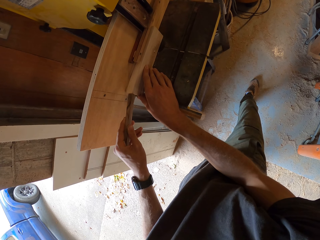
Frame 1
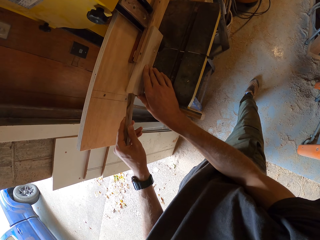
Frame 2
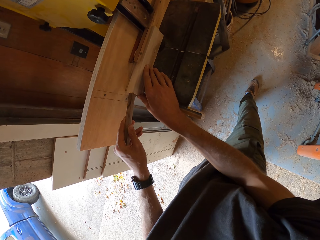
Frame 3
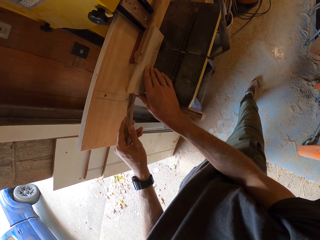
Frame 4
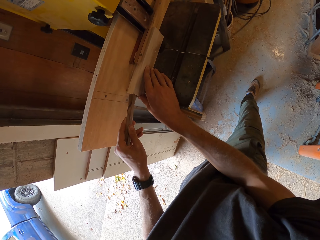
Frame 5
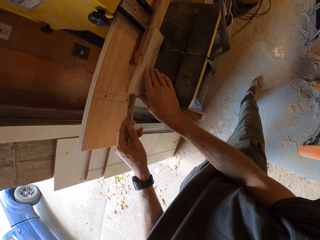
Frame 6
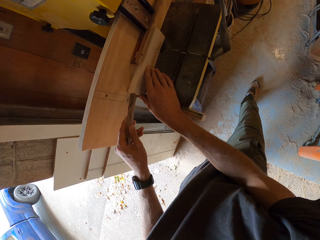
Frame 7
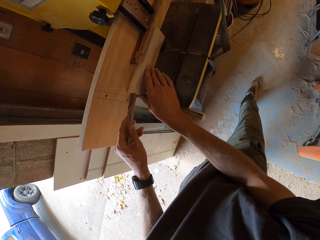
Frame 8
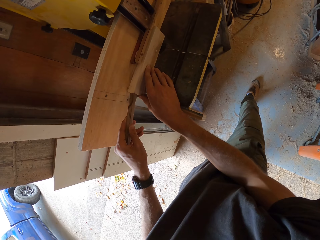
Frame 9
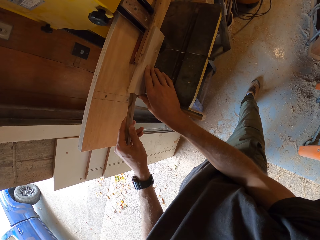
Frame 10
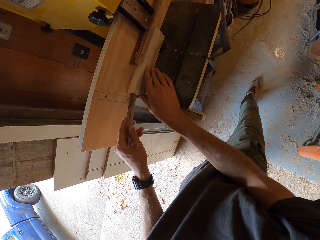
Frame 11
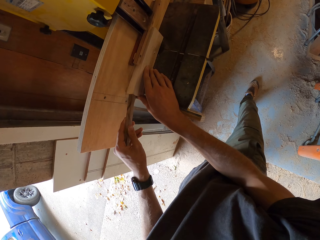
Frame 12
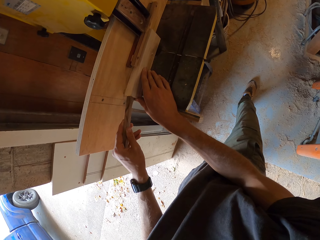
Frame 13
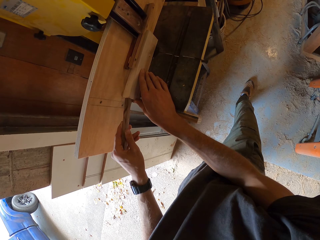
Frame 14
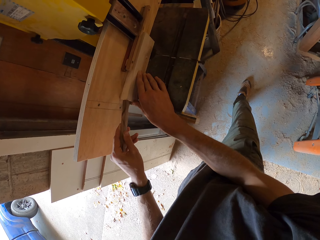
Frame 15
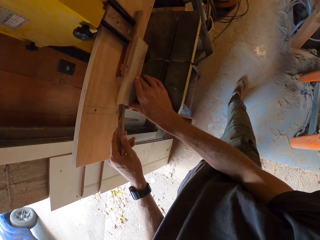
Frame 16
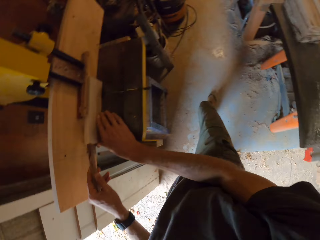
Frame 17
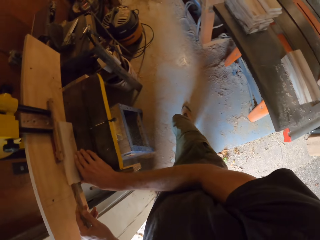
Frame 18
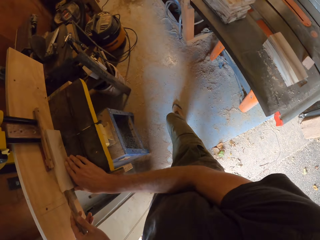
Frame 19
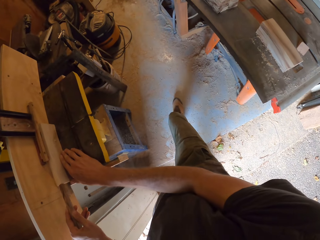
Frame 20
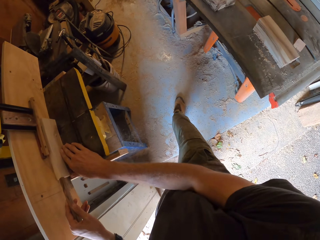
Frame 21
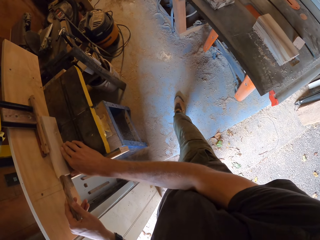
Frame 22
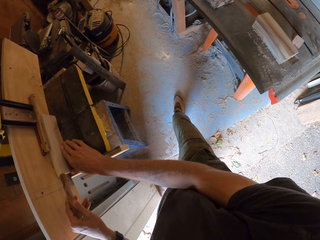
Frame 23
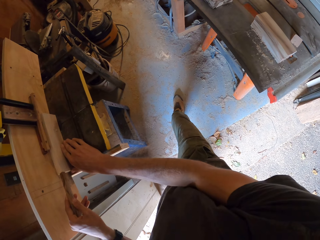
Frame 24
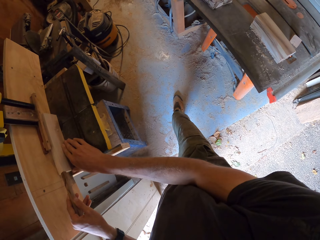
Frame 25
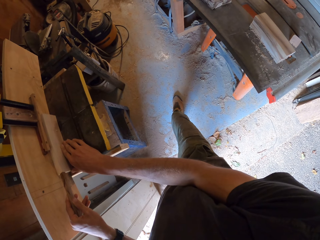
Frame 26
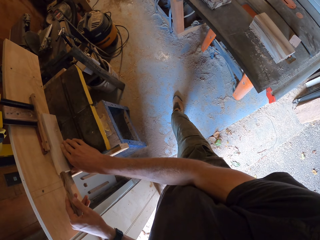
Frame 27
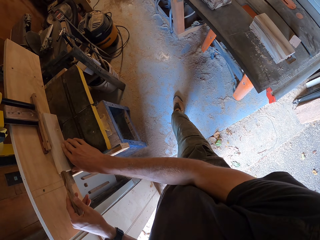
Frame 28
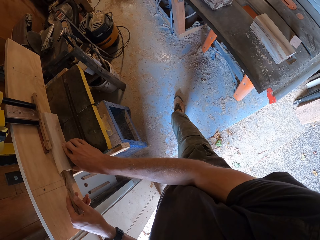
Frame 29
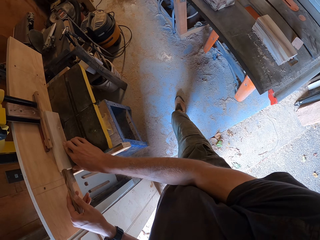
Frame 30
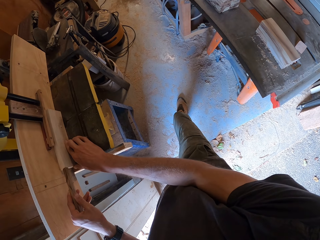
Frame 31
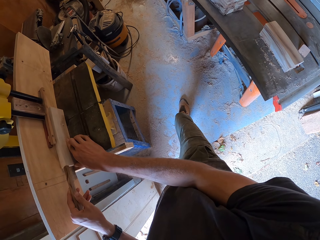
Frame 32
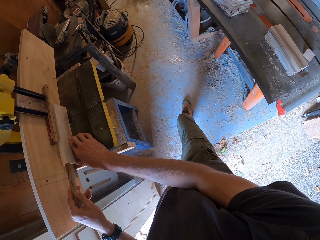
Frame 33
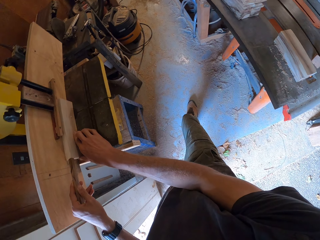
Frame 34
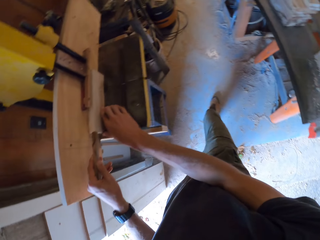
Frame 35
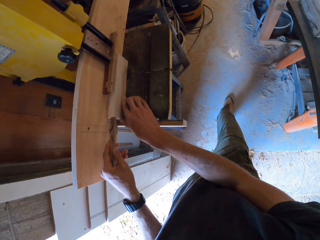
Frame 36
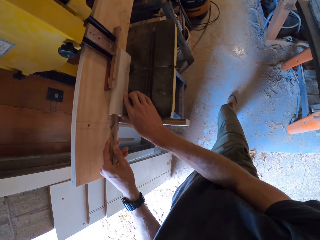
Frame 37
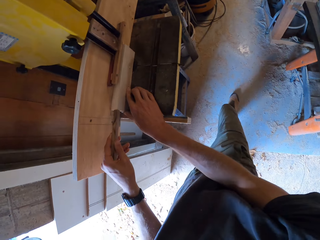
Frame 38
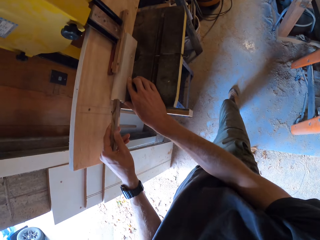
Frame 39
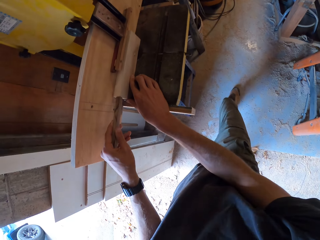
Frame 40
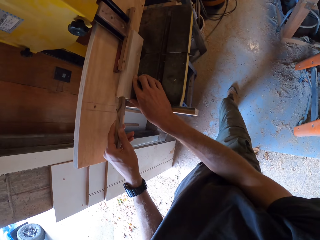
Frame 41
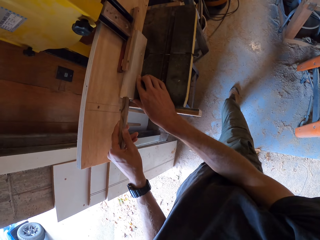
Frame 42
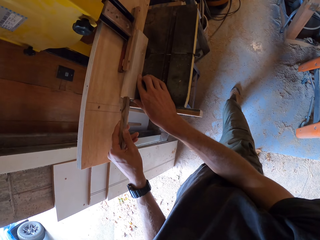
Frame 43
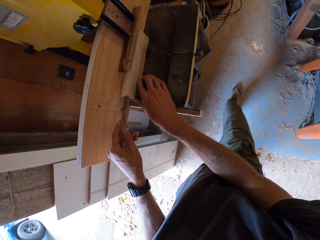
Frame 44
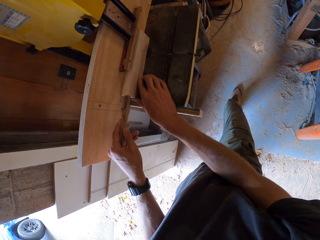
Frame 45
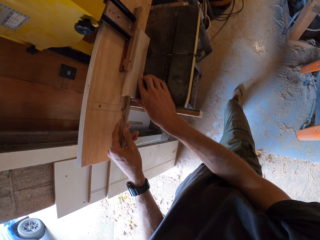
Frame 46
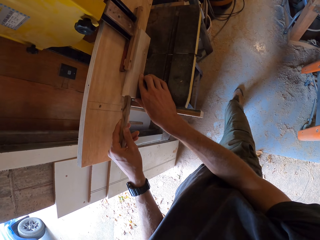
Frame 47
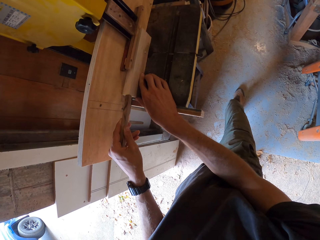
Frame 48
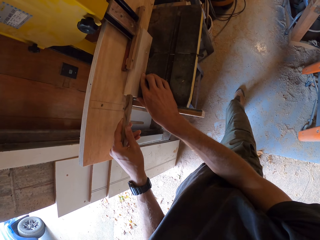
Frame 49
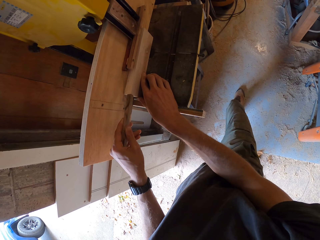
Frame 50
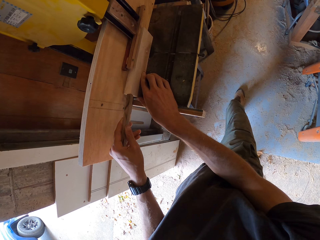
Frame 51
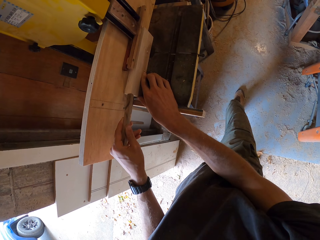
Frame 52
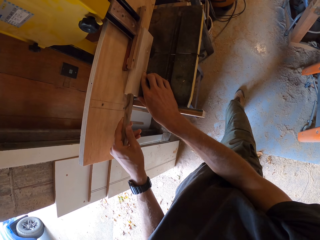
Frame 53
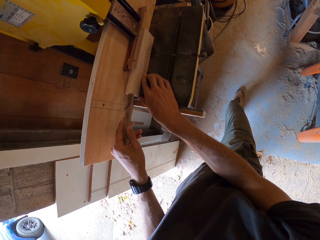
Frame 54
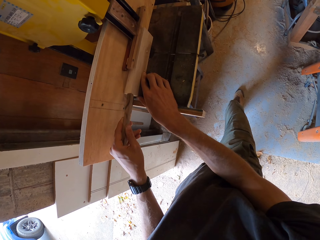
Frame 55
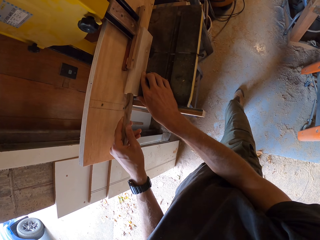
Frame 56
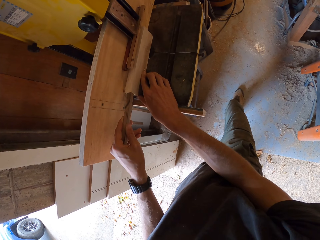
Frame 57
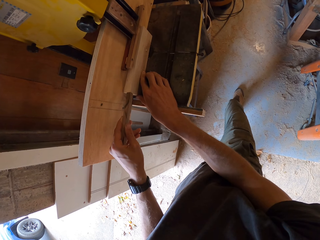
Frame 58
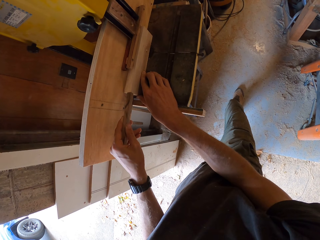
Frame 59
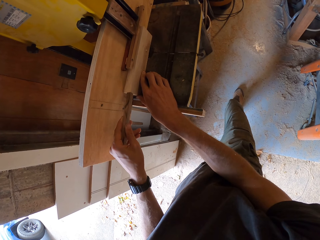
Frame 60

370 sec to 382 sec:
The camera wearer looks around. They cut the timber.

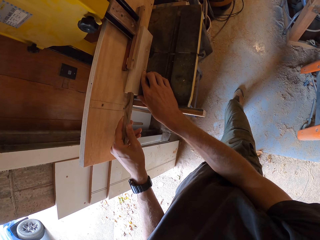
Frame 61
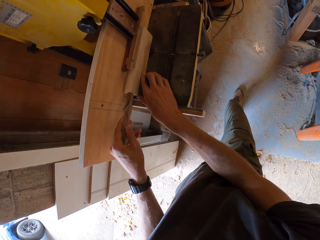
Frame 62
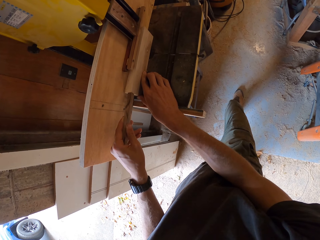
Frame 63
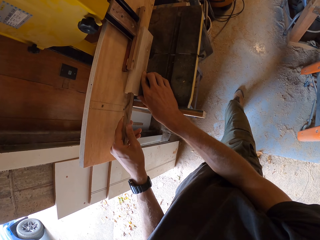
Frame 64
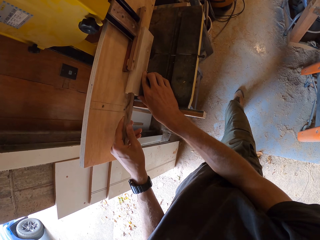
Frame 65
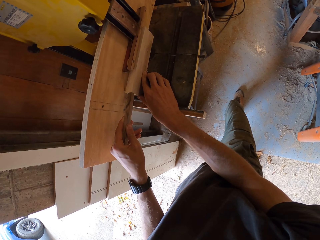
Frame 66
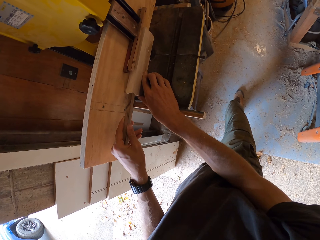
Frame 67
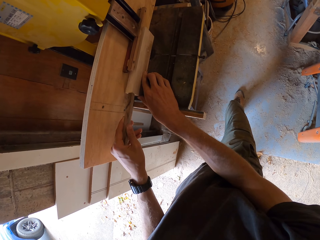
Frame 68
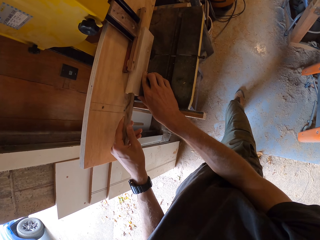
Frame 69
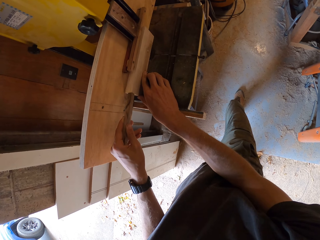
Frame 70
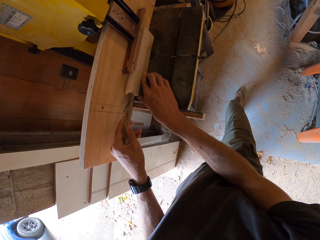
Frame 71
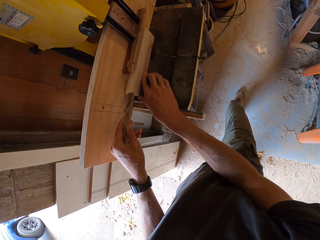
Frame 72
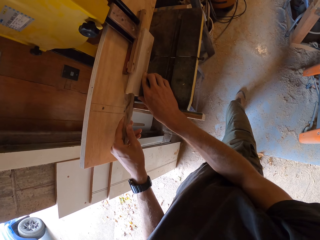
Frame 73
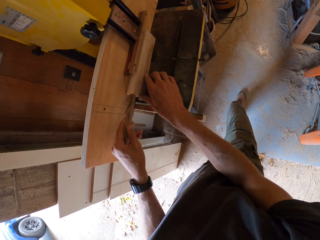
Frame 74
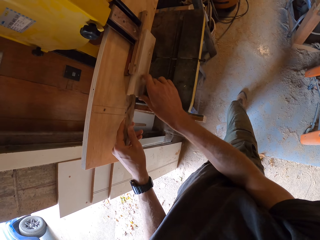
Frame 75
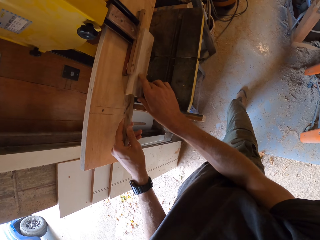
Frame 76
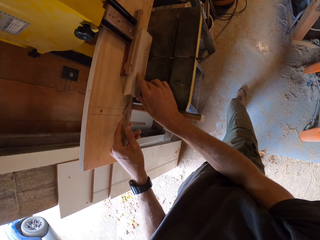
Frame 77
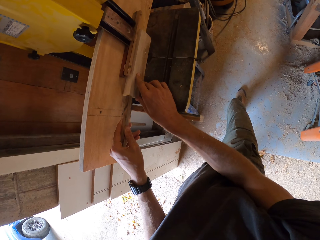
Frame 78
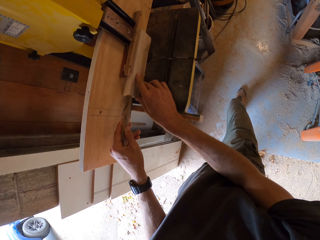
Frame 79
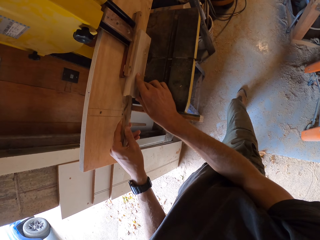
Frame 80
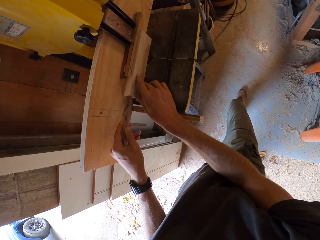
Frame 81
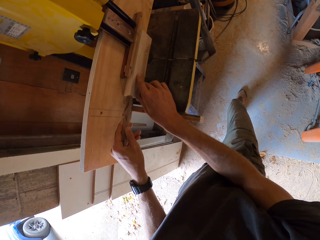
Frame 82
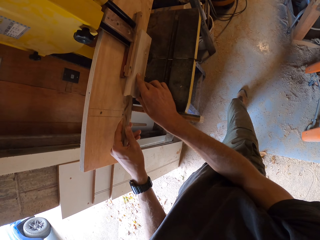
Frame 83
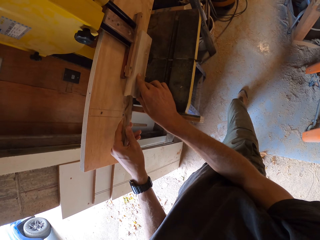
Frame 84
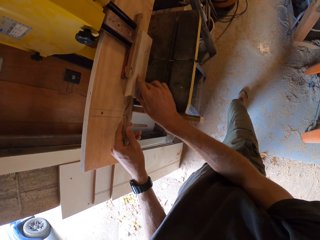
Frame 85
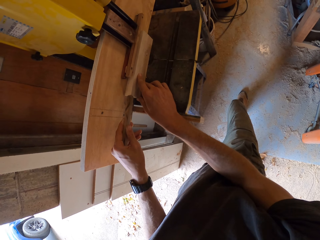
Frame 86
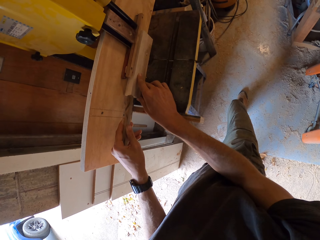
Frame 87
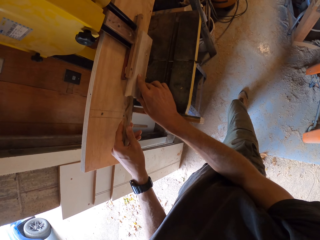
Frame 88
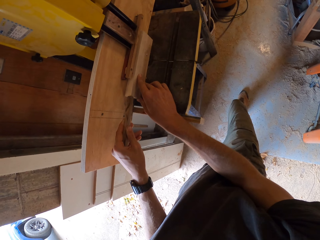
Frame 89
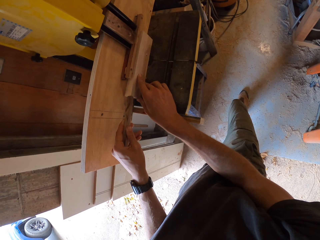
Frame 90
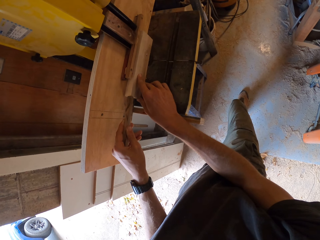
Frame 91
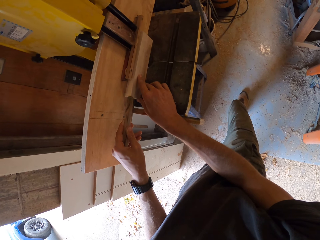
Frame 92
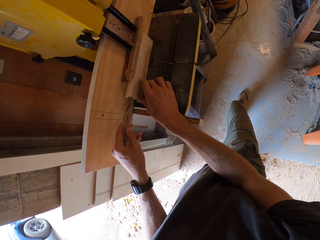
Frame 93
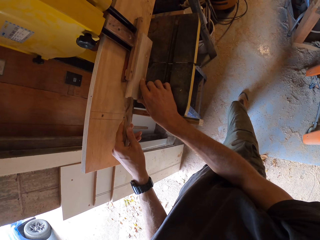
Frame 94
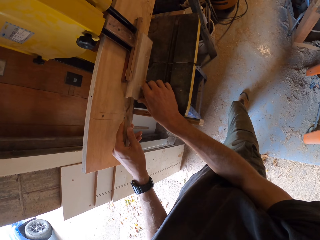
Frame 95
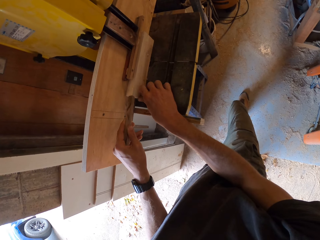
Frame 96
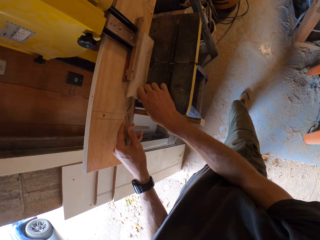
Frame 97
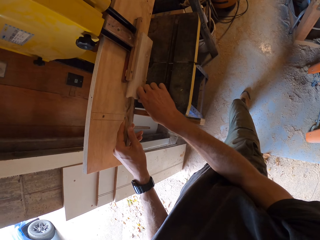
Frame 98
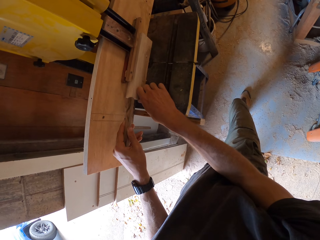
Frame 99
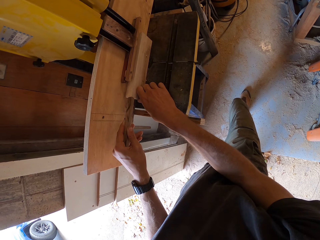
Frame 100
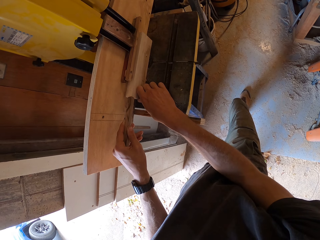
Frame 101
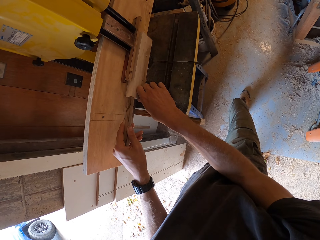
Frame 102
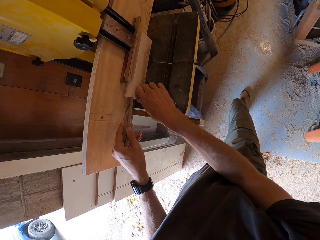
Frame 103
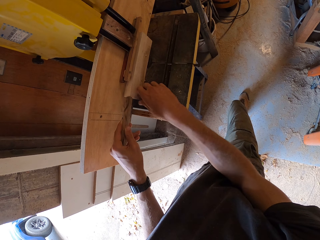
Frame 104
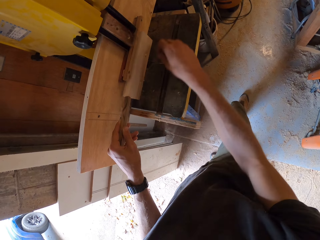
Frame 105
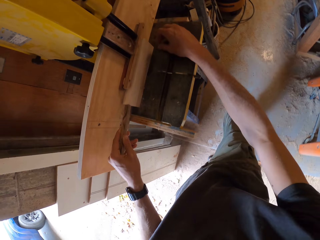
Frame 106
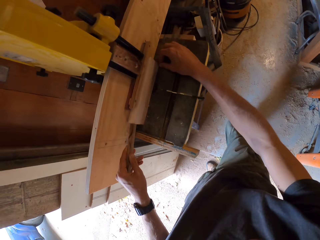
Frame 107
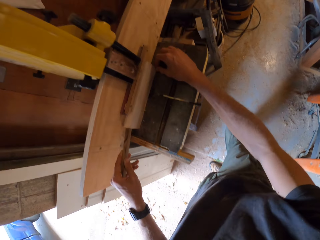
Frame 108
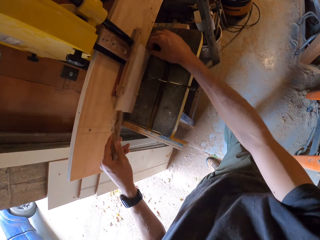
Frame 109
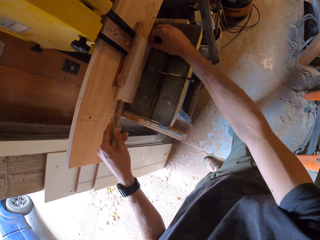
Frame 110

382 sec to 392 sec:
The camera wearer moves his hands.
